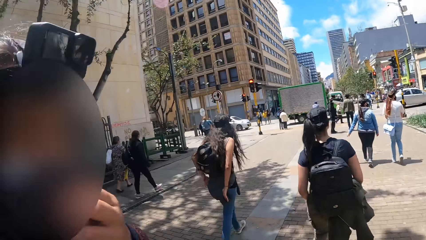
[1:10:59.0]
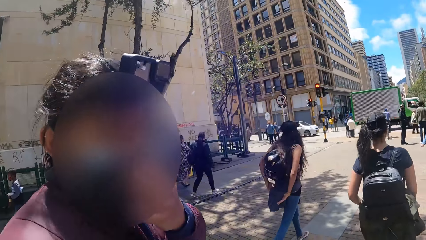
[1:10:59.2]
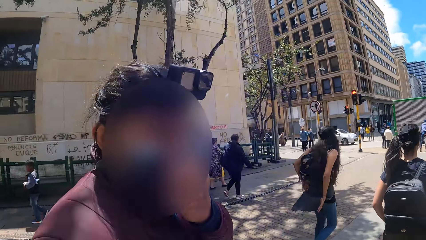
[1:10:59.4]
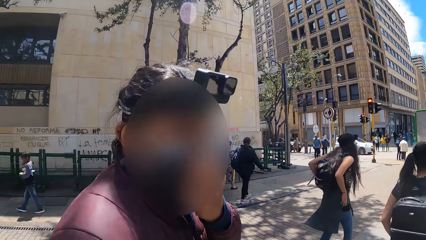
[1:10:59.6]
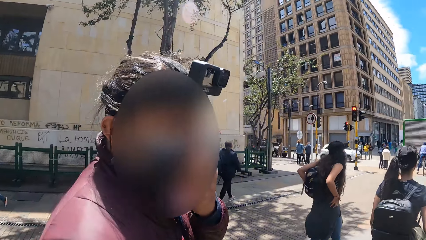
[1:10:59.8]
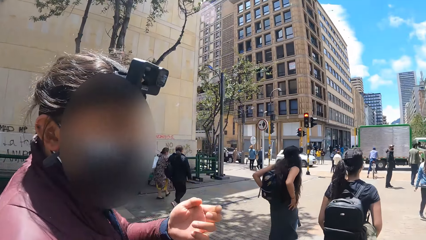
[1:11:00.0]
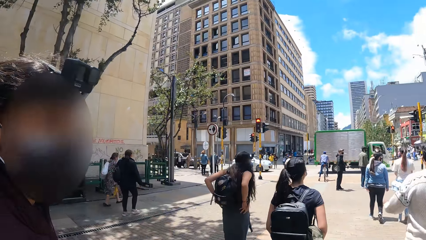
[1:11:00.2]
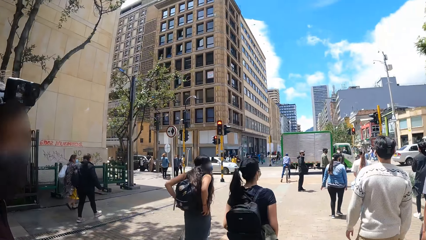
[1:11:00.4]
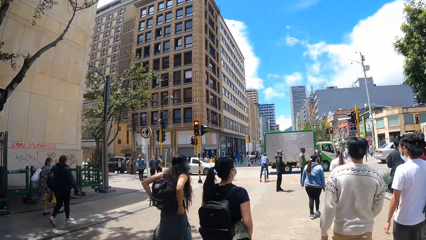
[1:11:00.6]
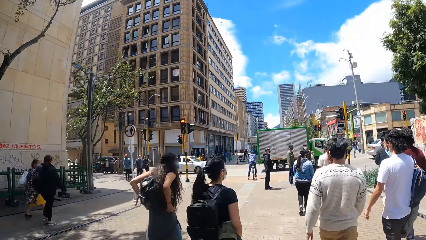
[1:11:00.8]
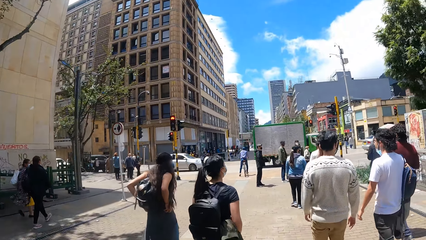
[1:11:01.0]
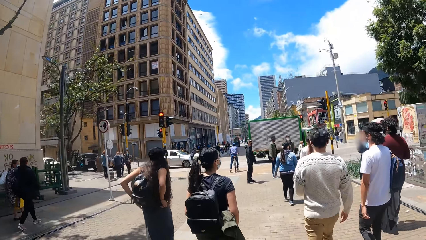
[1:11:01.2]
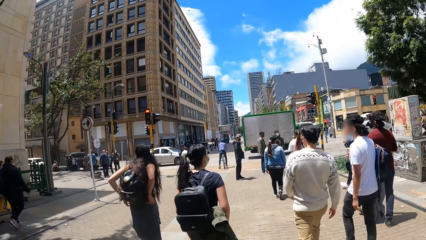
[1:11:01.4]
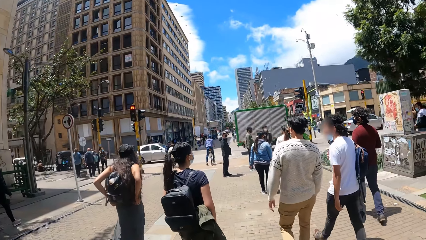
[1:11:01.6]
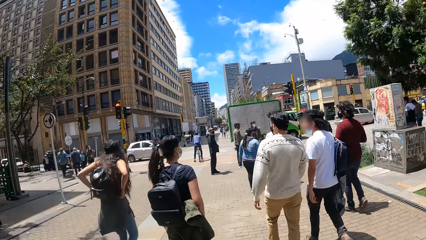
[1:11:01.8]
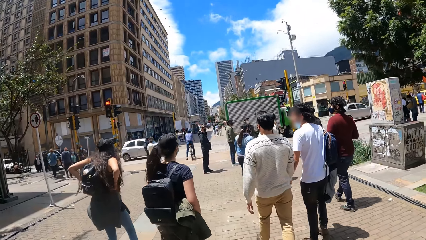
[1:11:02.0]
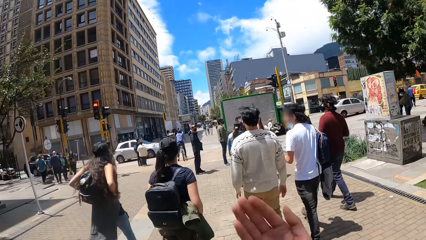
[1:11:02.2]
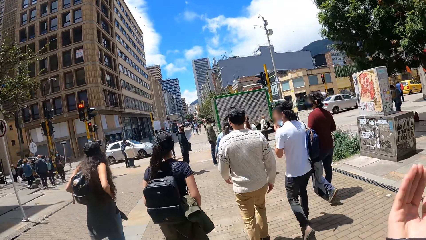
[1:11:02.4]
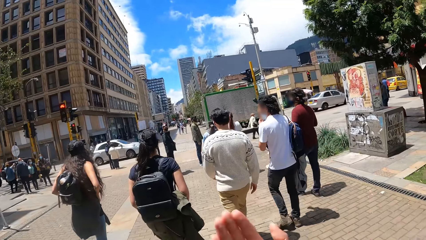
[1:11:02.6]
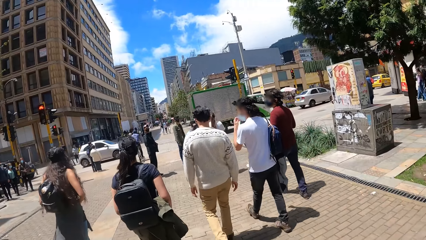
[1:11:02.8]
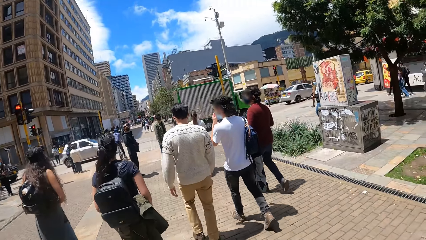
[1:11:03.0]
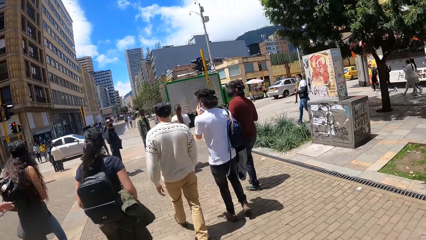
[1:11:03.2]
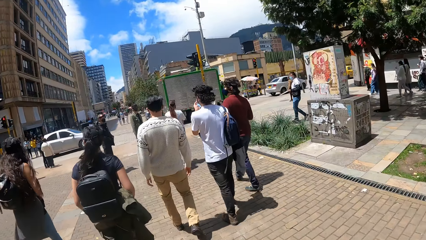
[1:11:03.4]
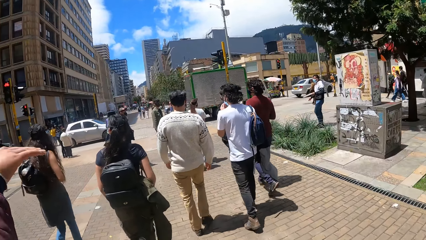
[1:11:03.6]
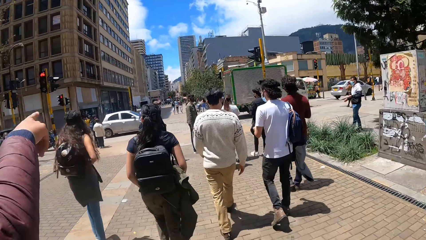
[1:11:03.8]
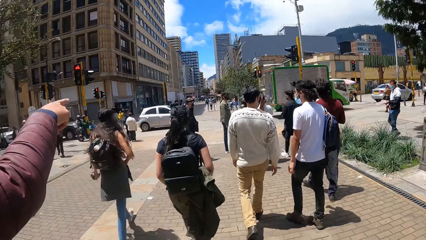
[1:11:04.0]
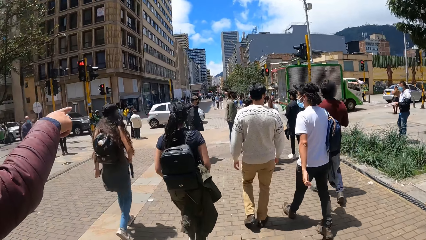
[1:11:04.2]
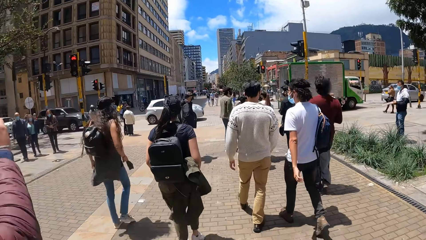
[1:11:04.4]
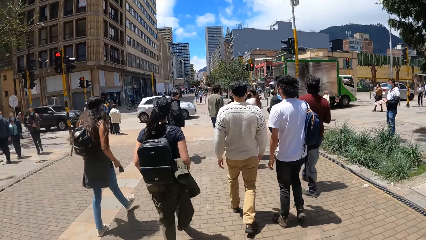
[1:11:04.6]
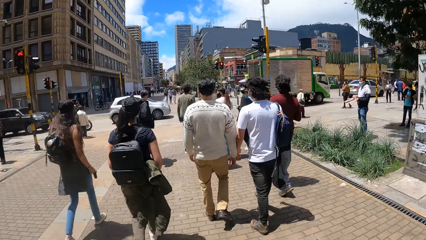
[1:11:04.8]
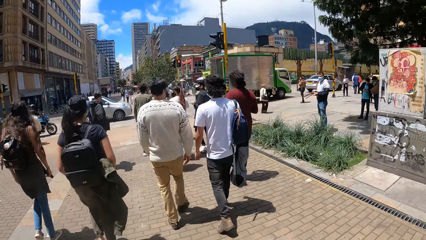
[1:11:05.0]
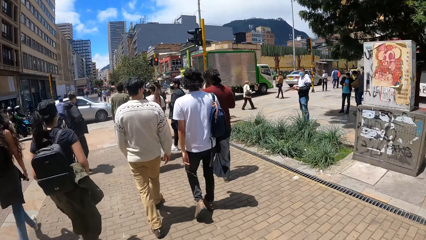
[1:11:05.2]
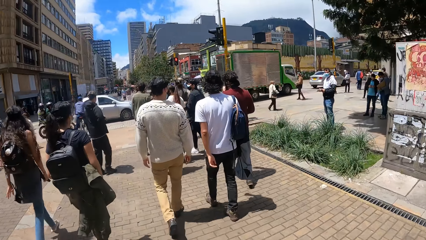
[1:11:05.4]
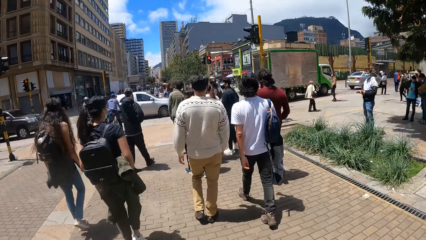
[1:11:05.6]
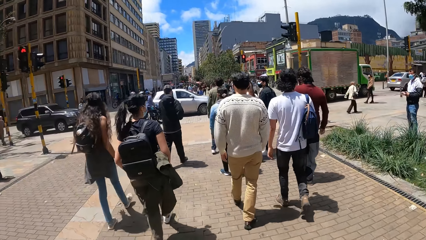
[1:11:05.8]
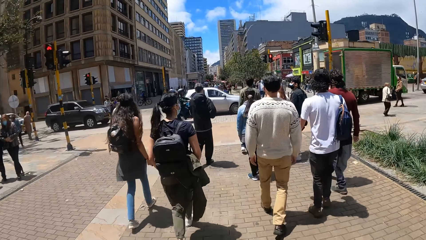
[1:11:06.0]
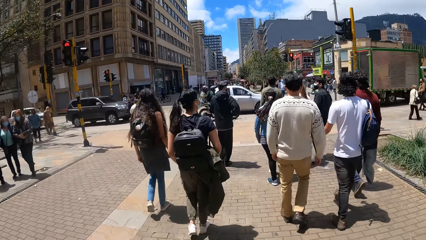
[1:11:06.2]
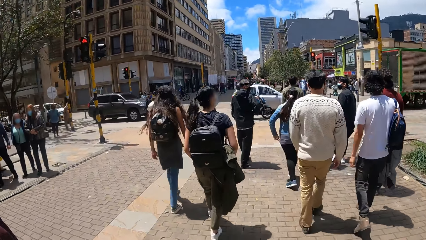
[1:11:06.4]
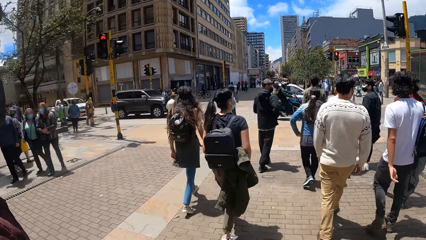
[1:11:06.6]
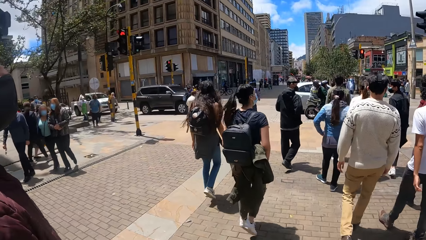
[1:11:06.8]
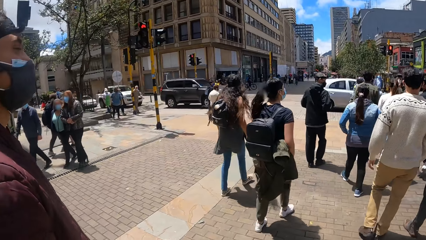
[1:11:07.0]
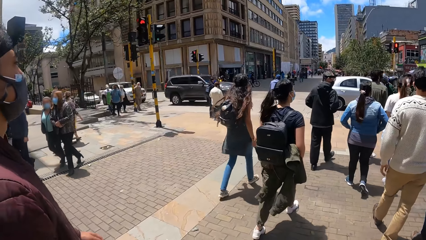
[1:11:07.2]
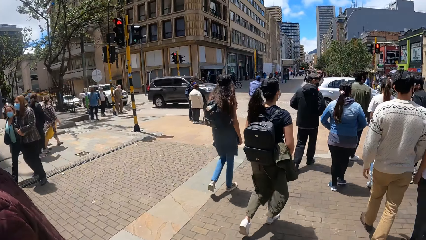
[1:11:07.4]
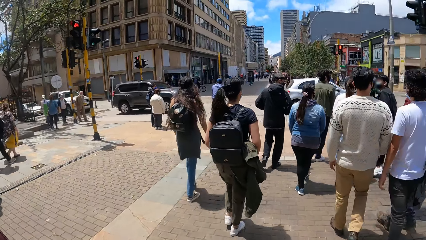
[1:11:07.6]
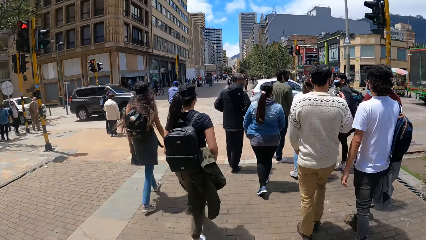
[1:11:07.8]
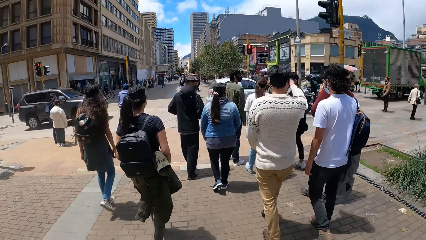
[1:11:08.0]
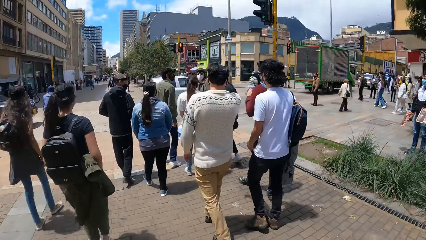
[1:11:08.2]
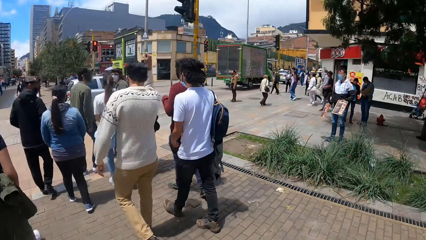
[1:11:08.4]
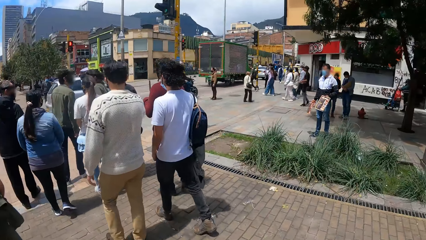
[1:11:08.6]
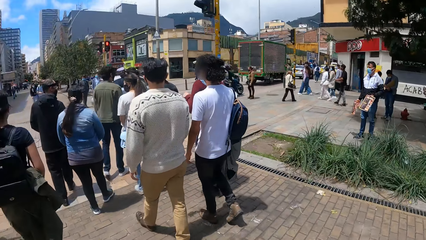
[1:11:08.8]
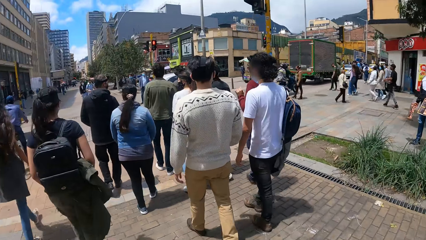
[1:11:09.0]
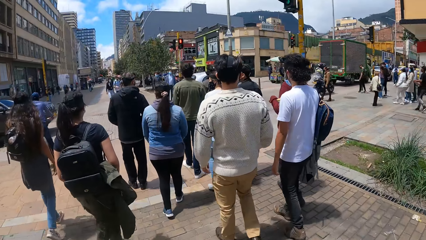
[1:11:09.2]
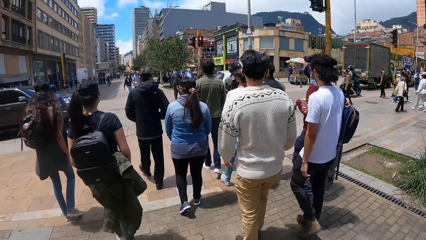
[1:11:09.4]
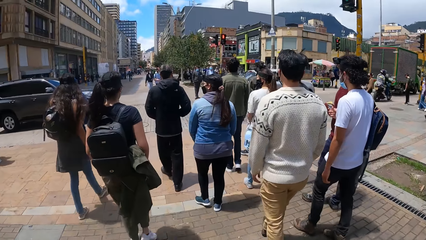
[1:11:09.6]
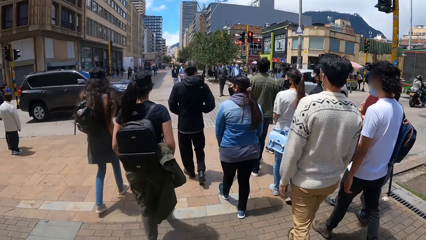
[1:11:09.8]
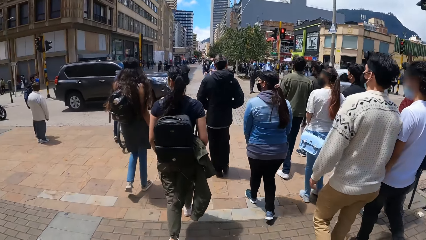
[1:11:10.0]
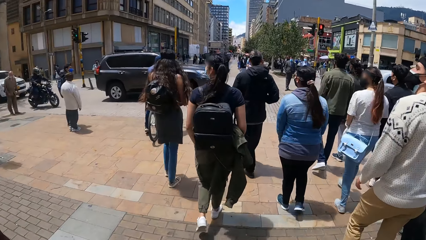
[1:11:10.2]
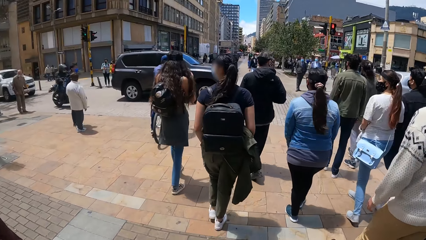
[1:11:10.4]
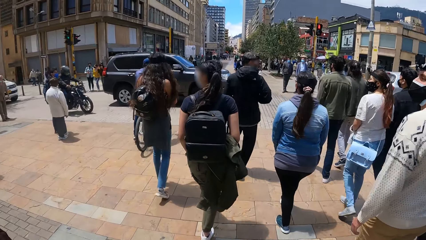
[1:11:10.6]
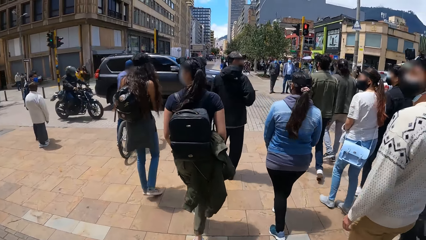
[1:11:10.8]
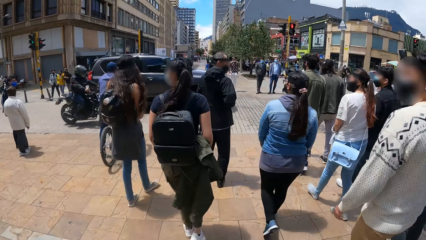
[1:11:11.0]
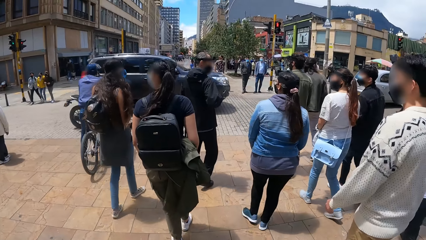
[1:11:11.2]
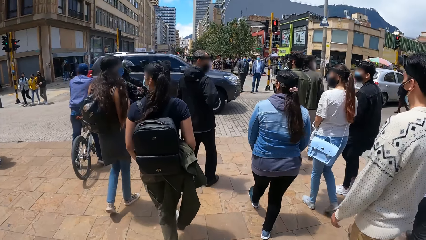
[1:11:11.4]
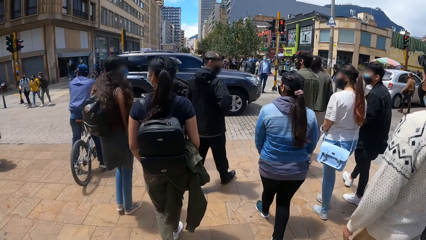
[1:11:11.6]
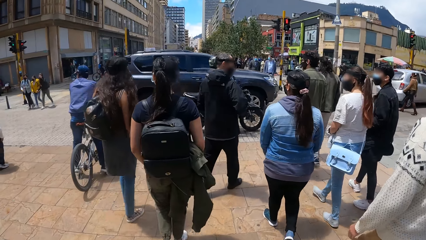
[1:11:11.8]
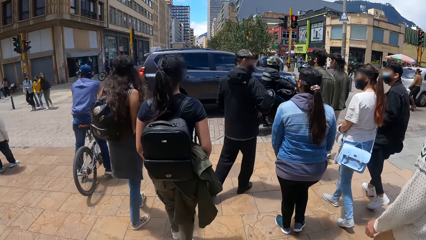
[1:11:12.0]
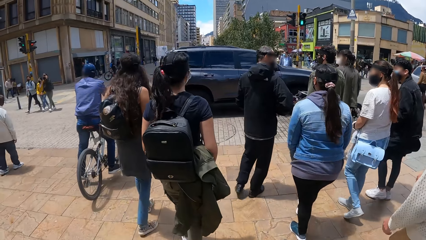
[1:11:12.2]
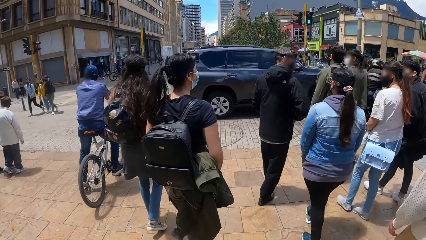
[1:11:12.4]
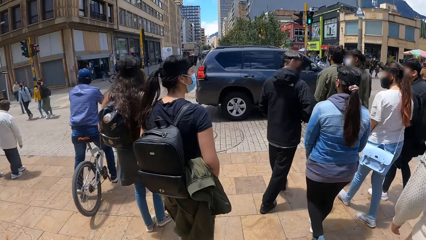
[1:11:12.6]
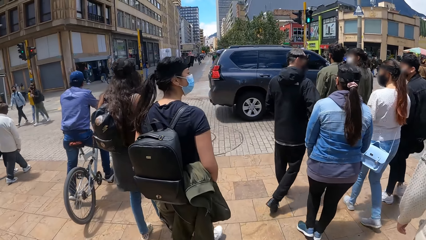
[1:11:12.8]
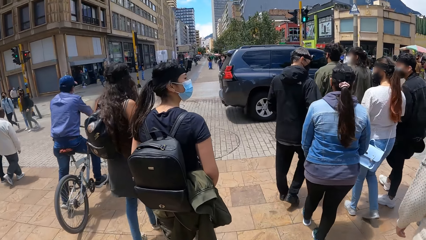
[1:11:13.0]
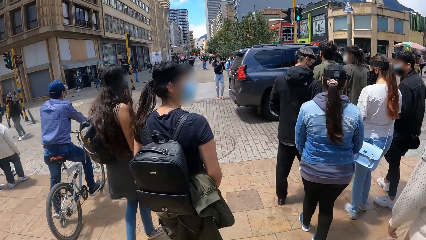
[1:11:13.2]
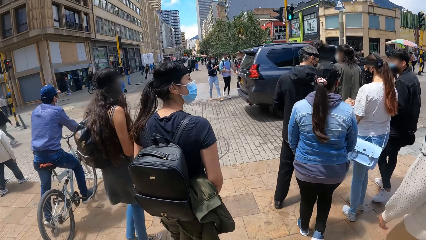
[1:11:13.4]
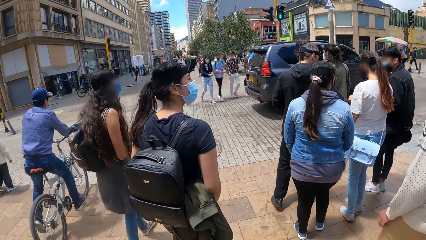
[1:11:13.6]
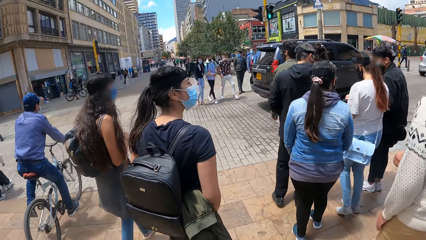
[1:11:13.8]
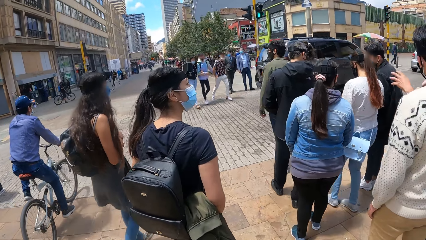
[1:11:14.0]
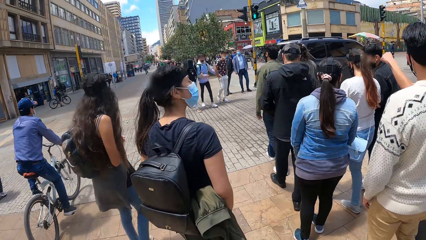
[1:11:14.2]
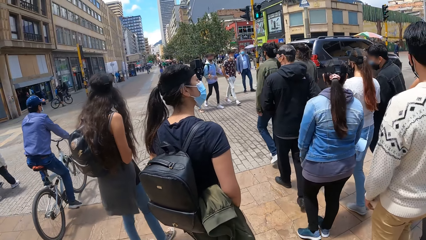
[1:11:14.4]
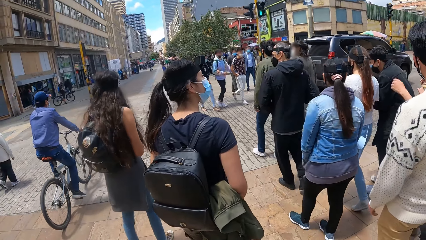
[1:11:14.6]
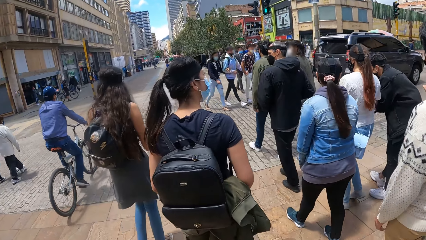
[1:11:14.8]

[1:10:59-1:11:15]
The camera wearer interacts with a man. They walk in a crowded place. They walk across the sidewalk.
